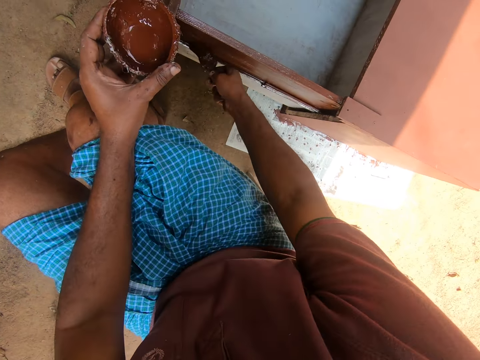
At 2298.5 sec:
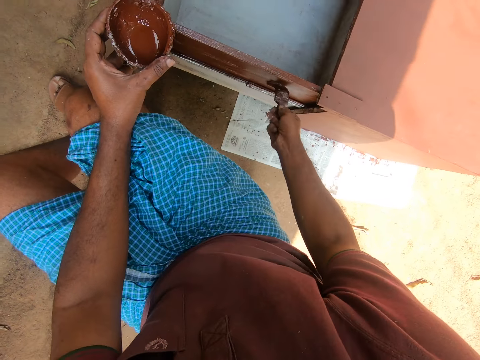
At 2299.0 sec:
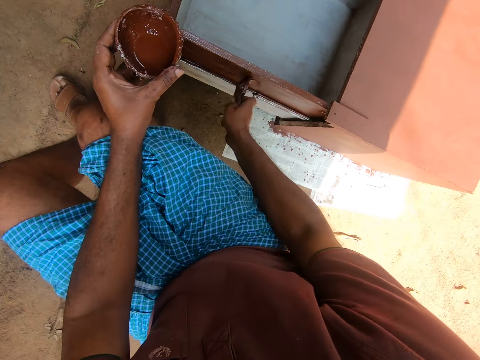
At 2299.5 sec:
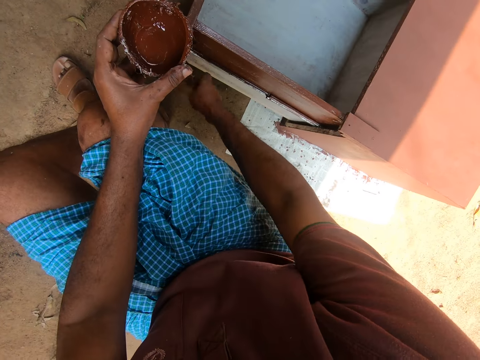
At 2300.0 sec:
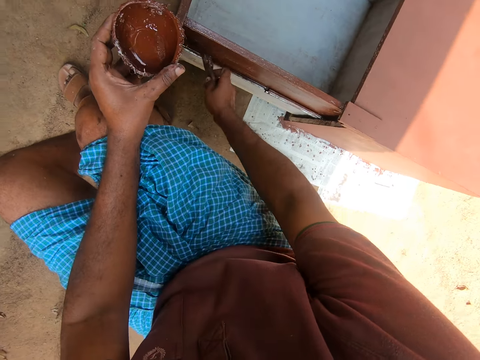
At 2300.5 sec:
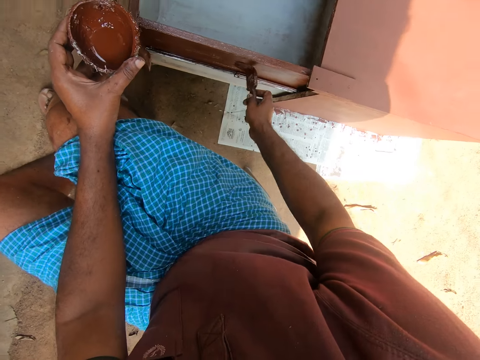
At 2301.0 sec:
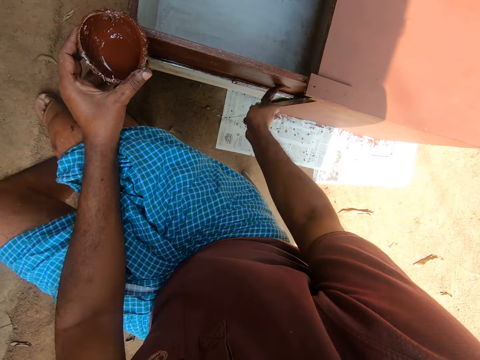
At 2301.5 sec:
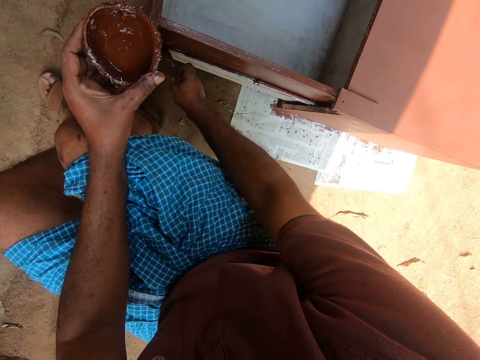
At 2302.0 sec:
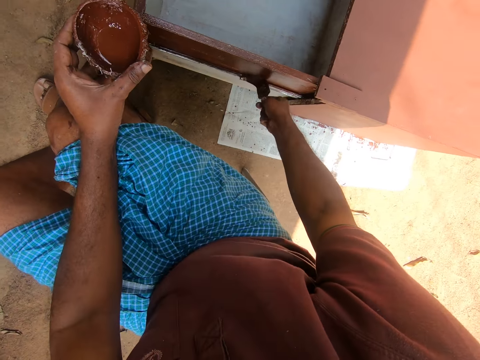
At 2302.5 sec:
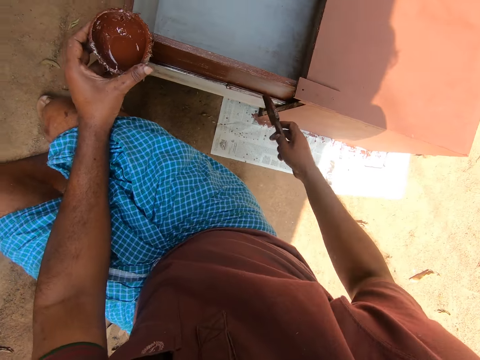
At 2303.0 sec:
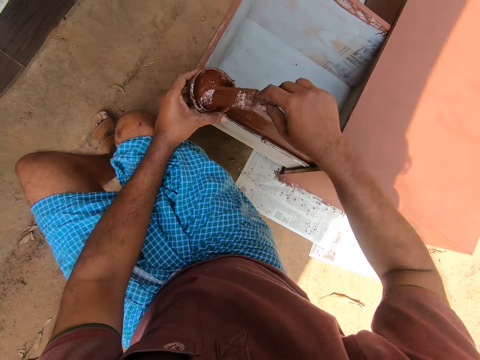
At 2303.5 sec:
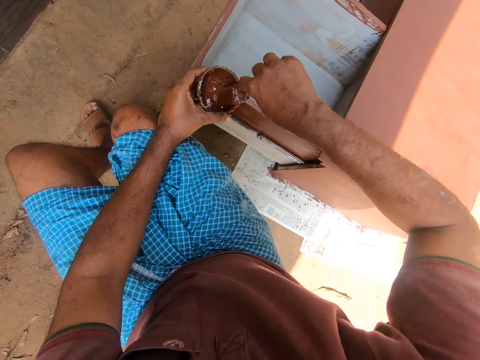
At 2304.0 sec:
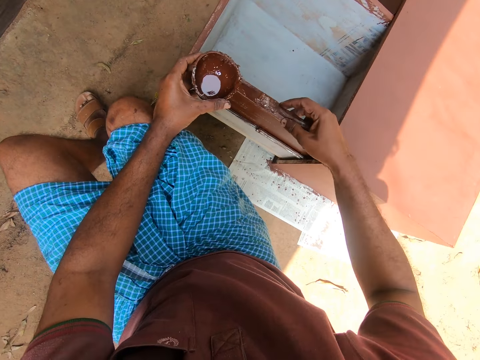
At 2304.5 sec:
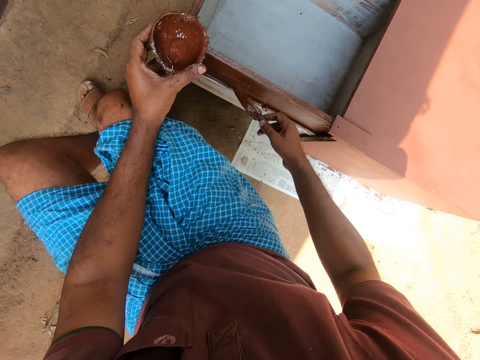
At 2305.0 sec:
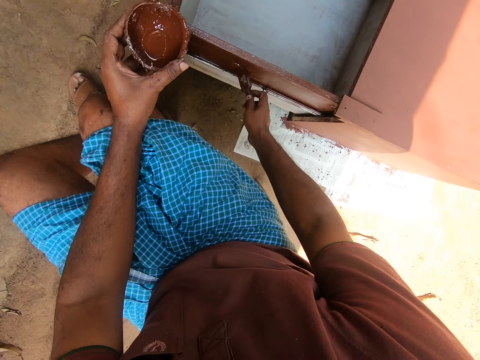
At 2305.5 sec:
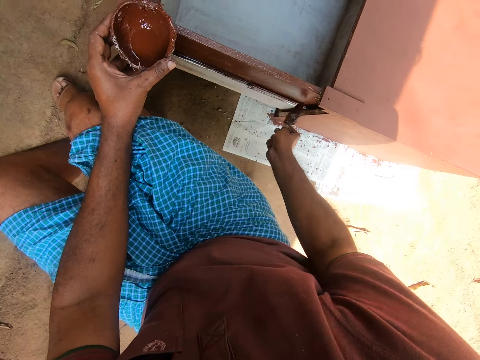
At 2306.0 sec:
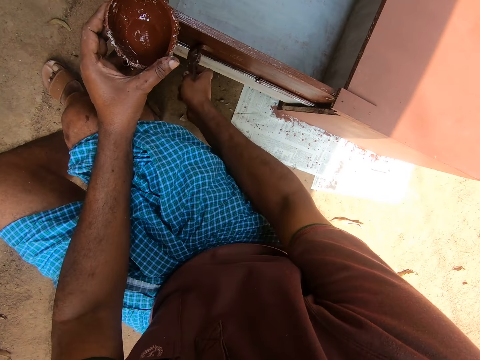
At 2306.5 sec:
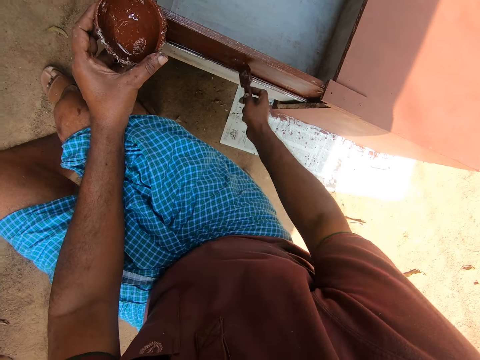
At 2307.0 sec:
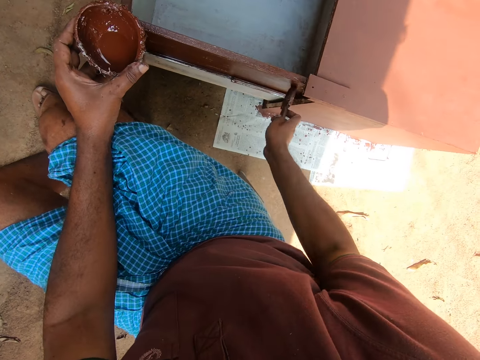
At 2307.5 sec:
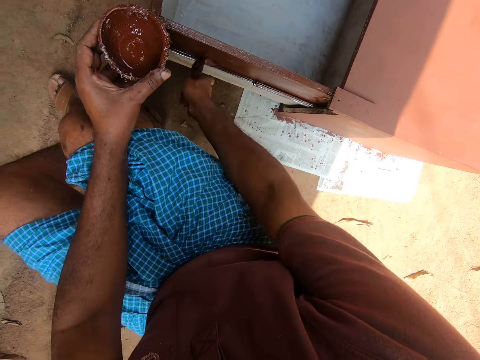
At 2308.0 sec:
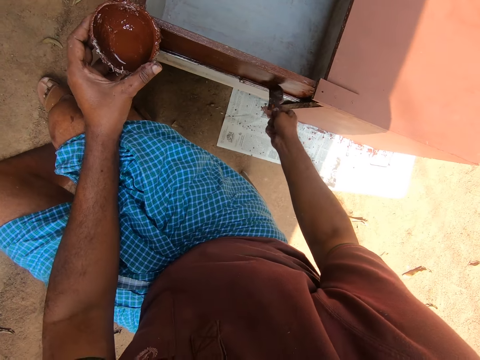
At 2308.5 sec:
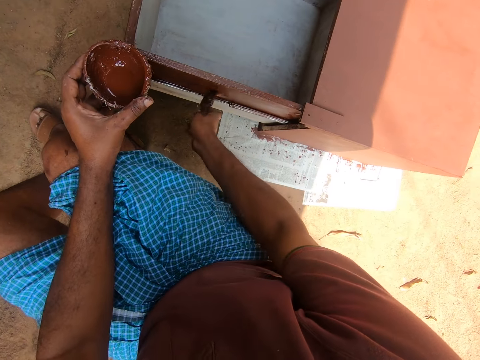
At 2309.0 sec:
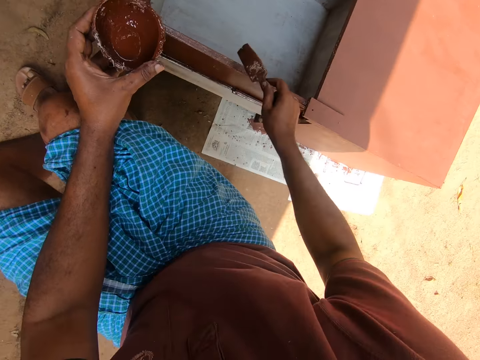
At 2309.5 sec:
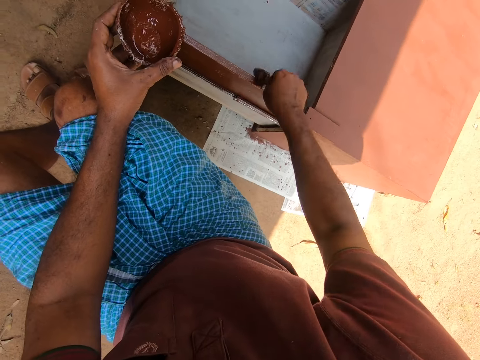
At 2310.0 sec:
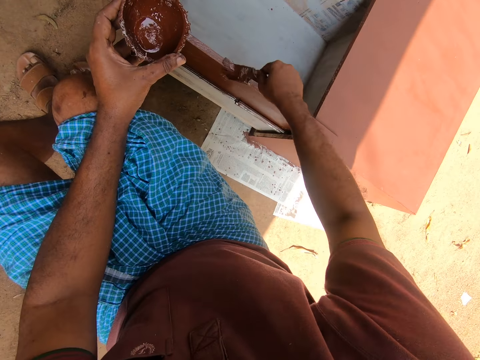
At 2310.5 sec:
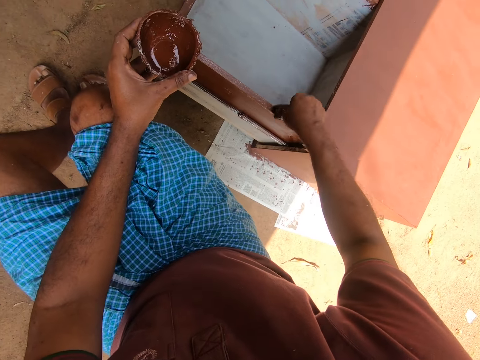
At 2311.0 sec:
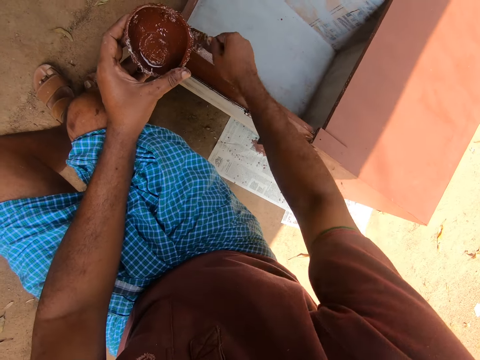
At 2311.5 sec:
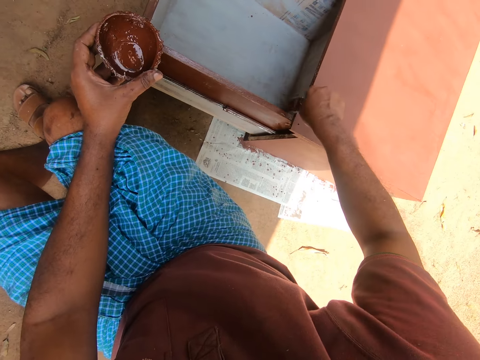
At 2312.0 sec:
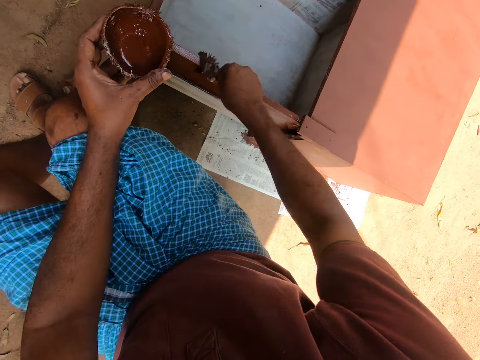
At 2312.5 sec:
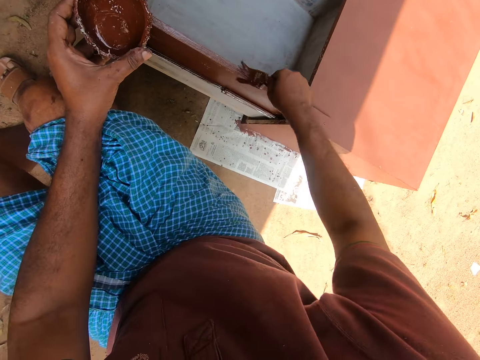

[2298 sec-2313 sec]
The camera wearer takes paint with the brush from the cup in his hand. He removes the paint brush from the paint. He paints the side of the drawer of the cabinet with the brush in his hand.

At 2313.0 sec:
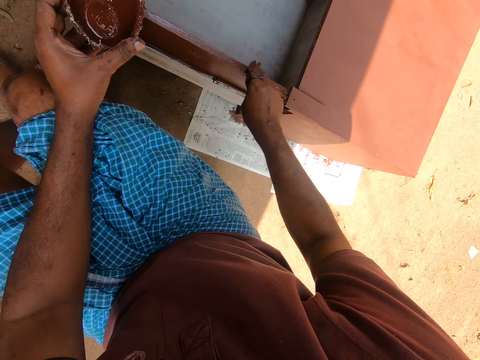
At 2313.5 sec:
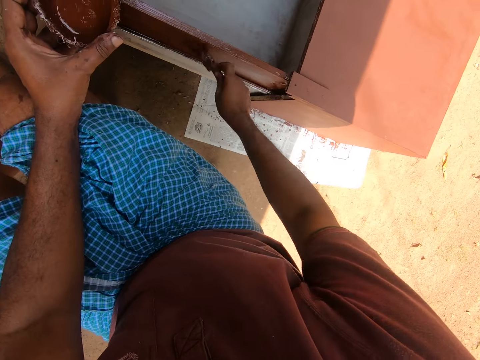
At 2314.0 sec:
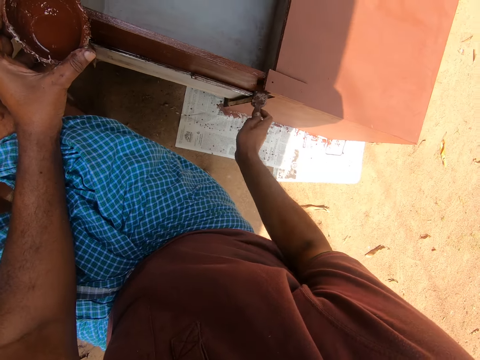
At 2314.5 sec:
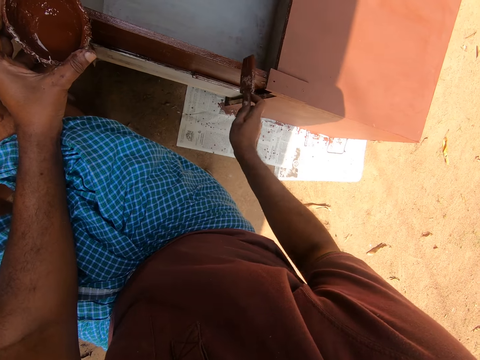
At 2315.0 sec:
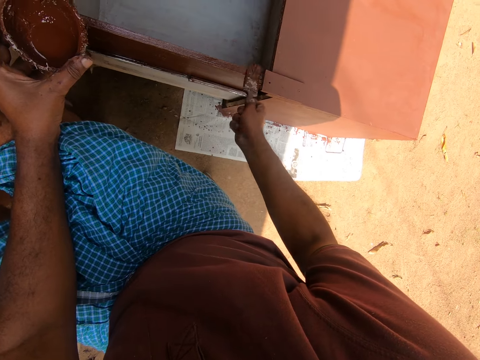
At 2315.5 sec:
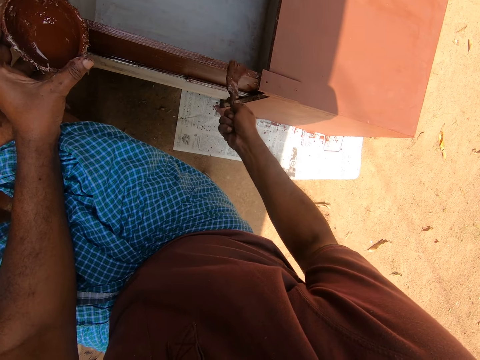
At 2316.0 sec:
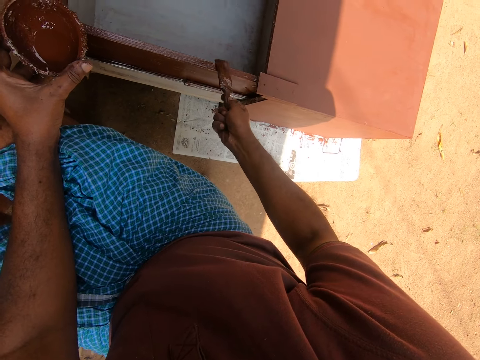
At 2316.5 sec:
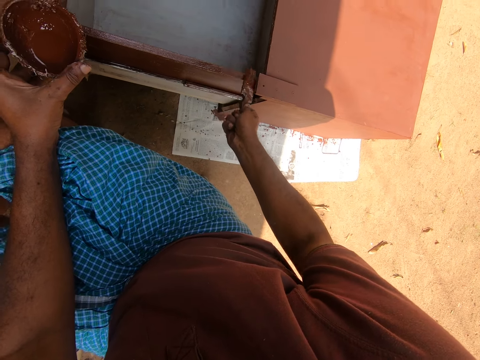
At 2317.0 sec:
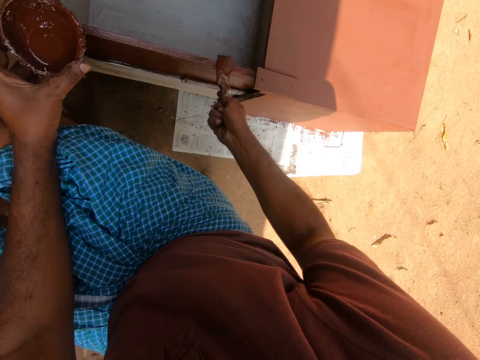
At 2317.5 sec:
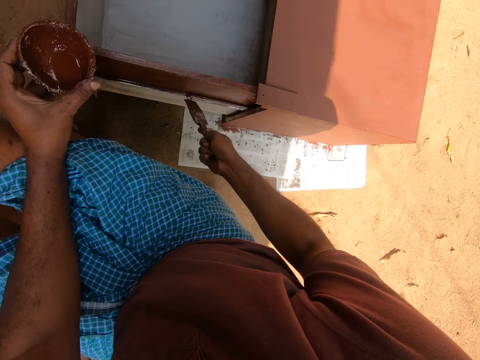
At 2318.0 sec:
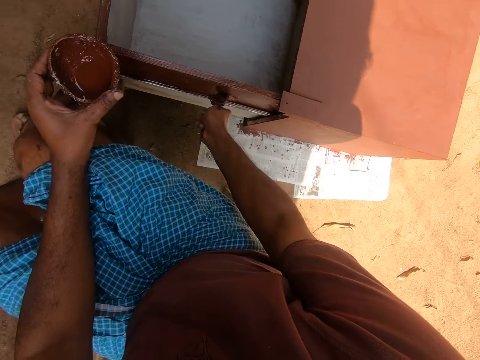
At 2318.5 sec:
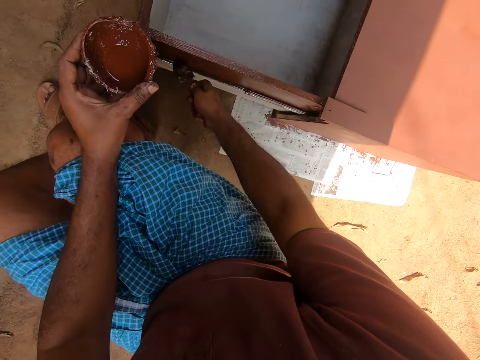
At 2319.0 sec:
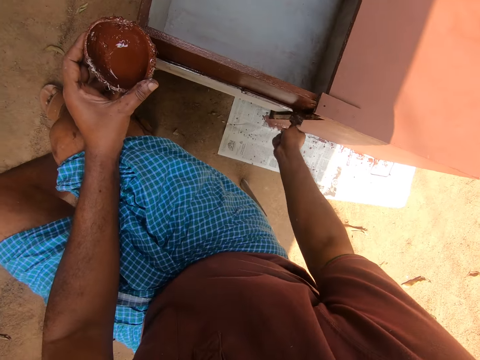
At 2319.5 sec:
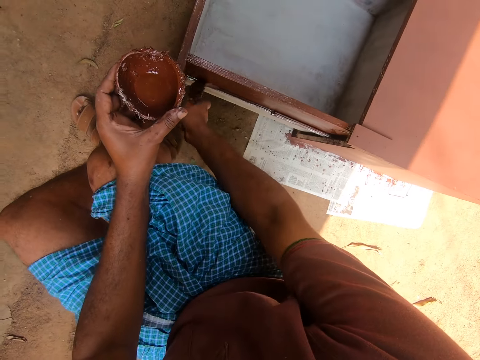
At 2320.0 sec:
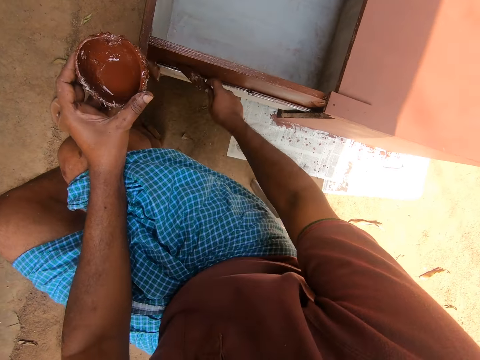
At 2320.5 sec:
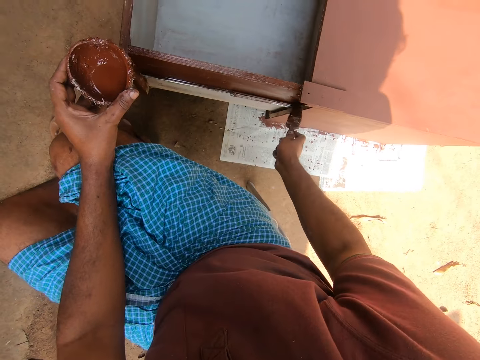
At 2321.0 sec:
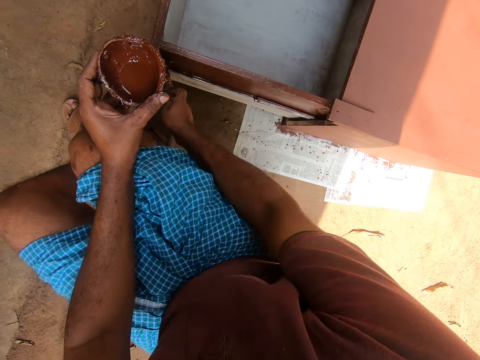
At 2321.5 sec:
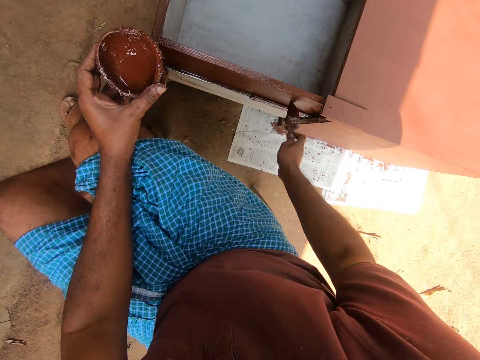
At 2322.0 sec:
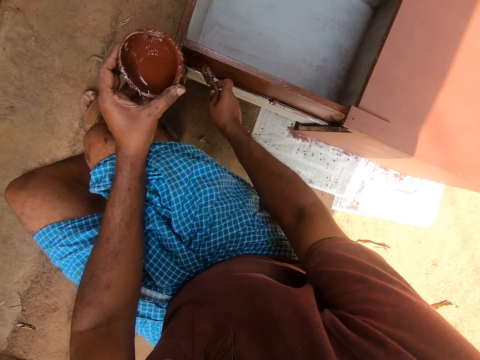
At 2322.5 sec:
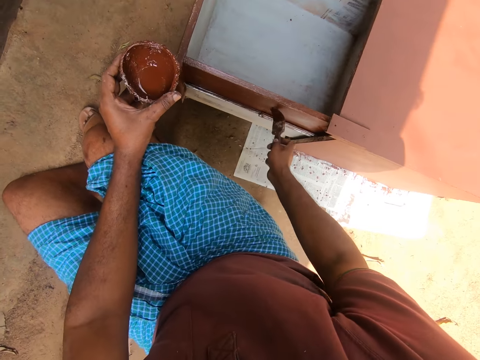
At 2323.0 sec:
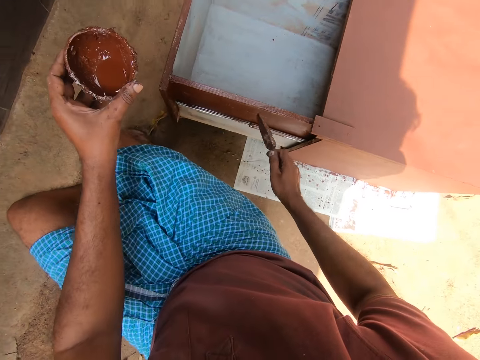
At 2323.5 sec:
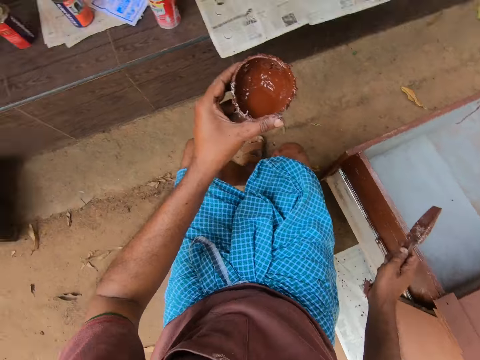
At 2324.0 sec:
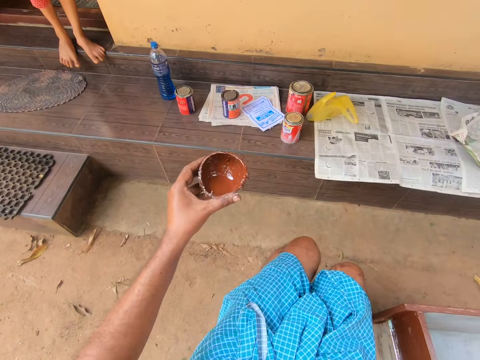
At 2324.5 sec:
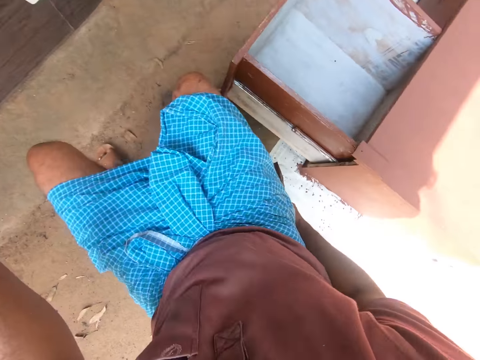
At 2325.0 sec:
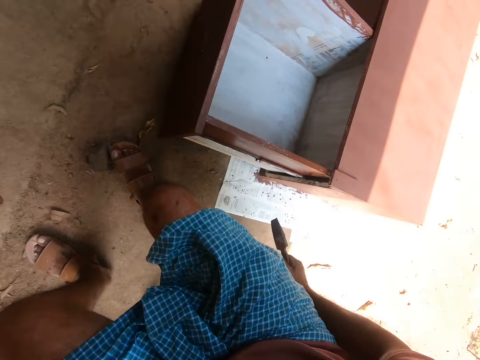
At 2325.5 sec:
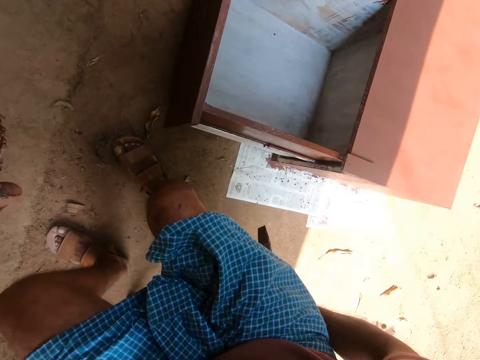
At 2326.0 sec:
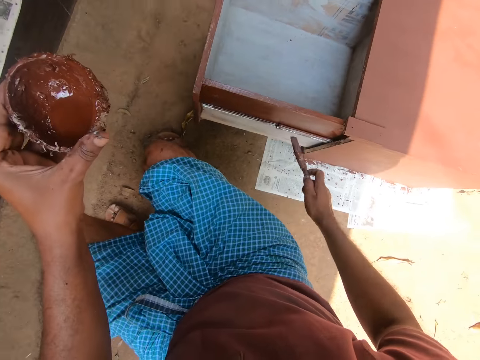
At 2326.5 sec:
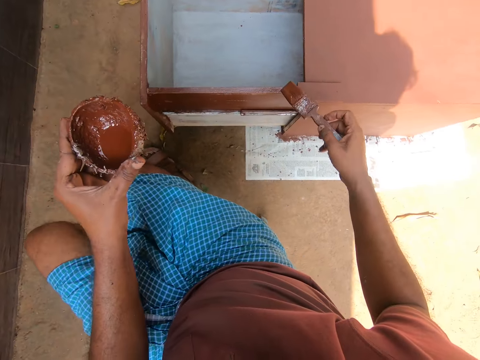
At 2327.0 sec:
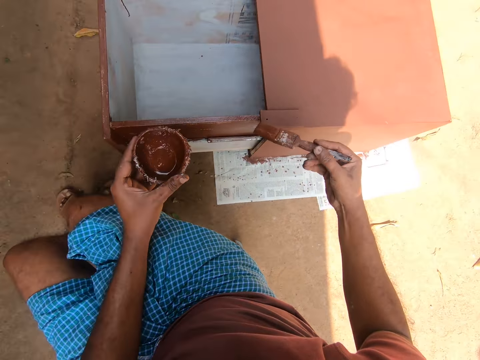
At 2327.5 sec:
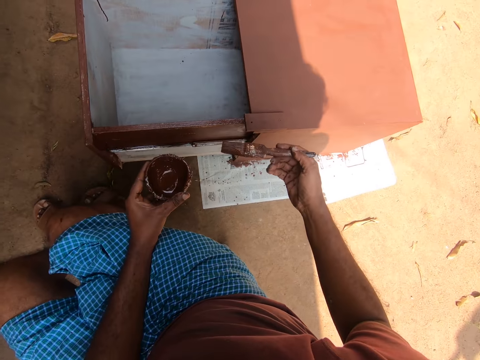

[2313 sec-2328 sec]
A person stands on the doorstep. The camera wearer stands up from the plastic stool. They move the plastic stool and sit on the plastic stool.
